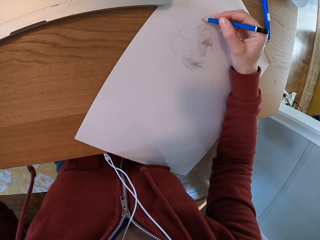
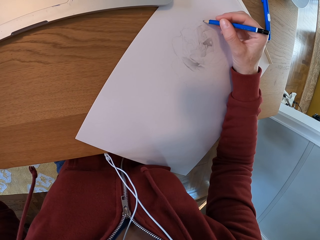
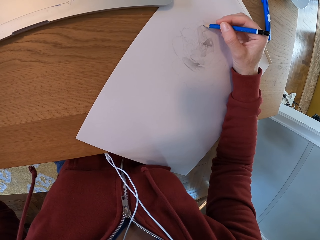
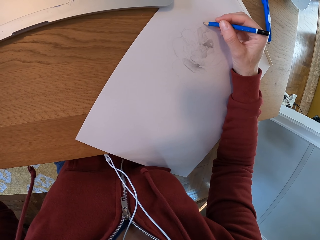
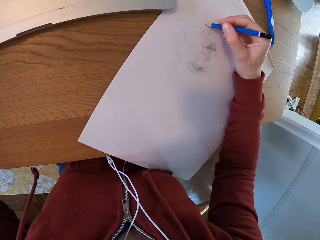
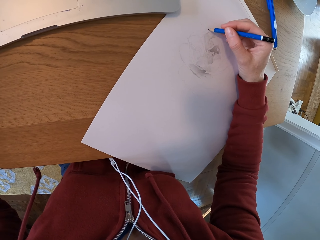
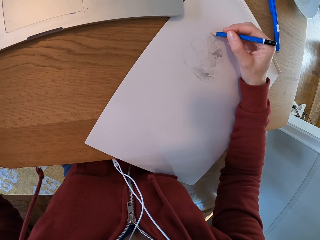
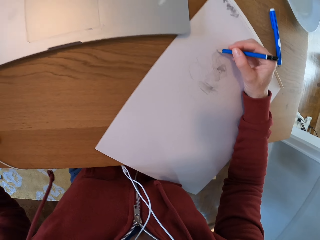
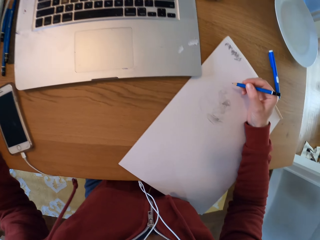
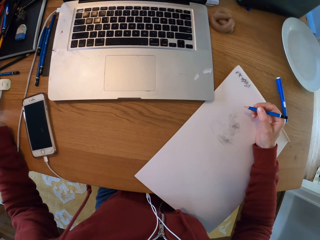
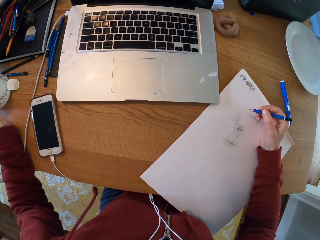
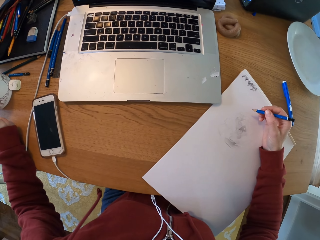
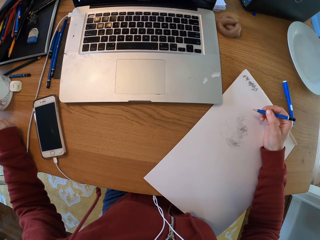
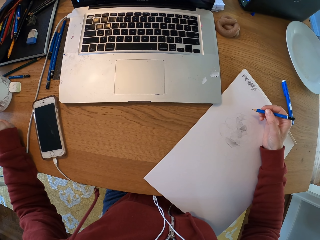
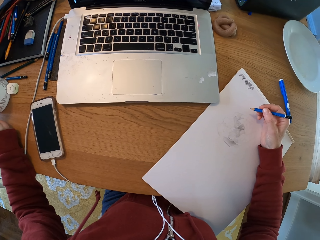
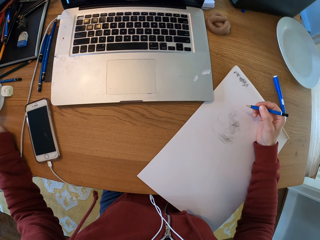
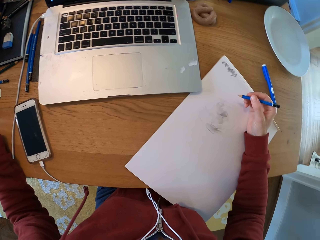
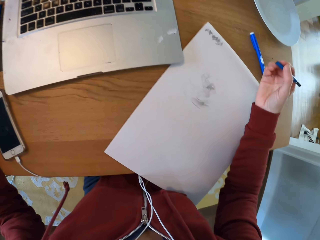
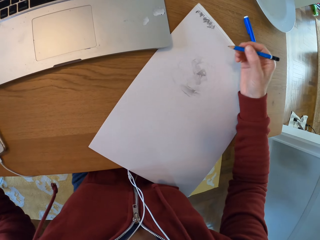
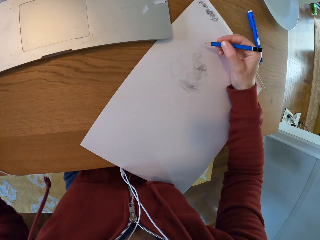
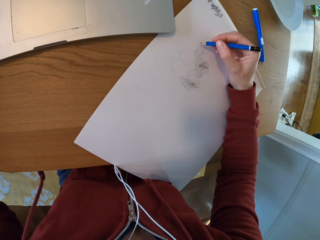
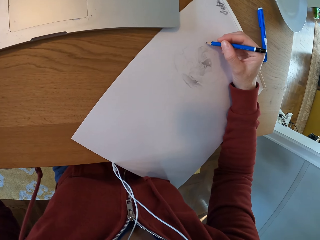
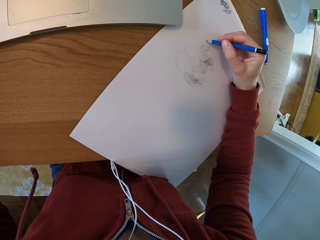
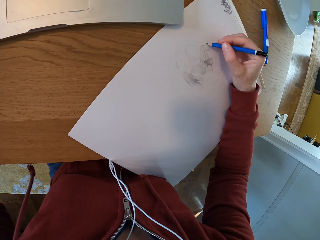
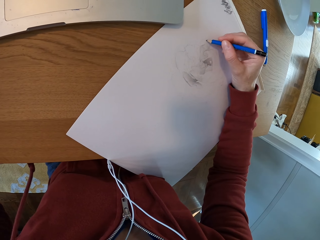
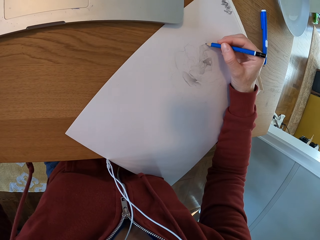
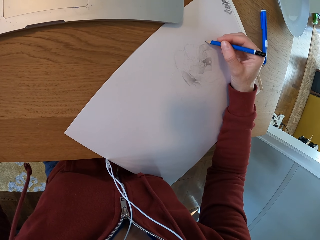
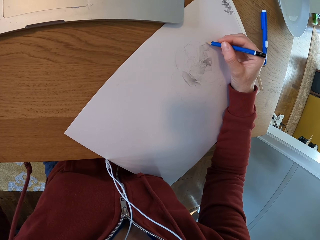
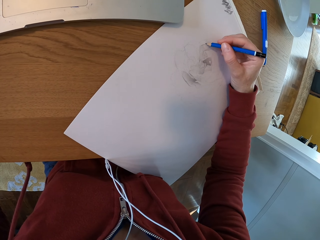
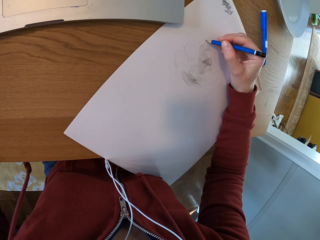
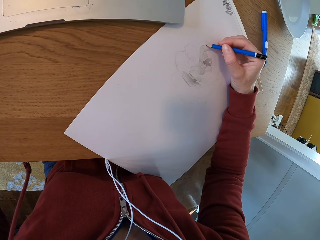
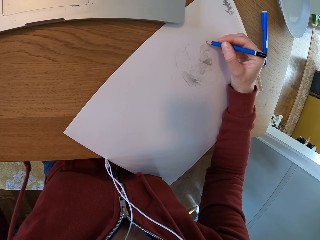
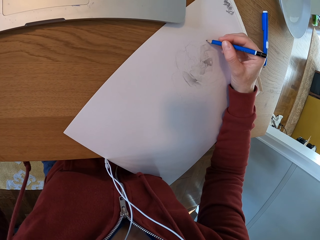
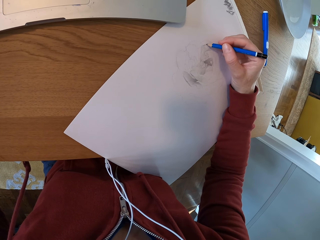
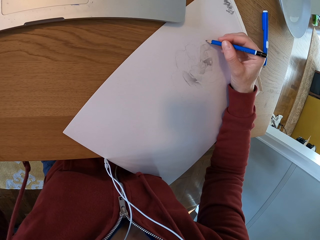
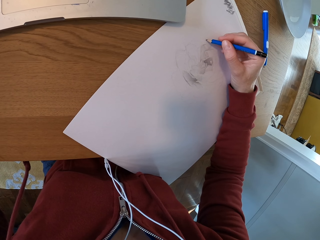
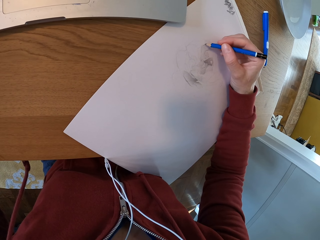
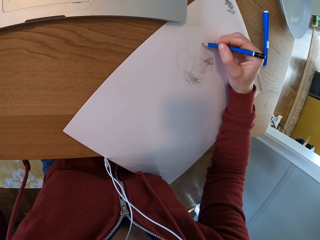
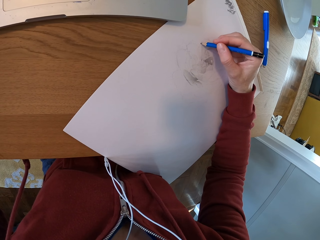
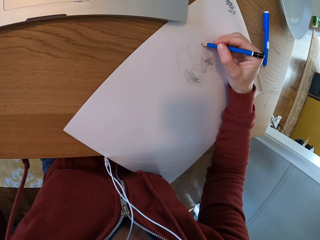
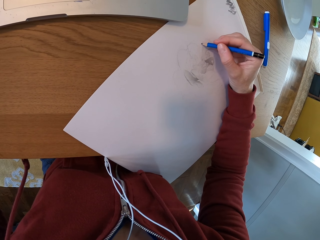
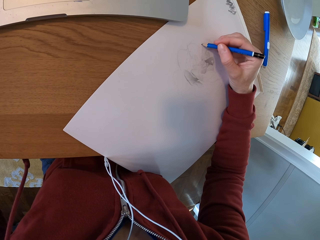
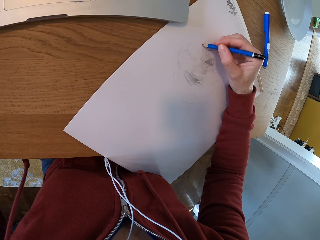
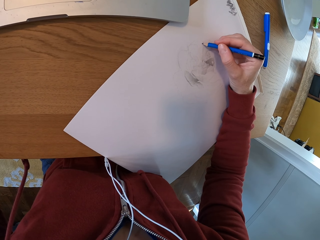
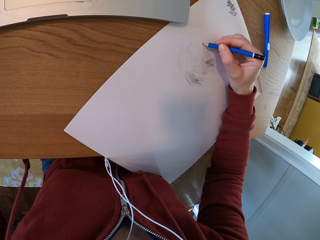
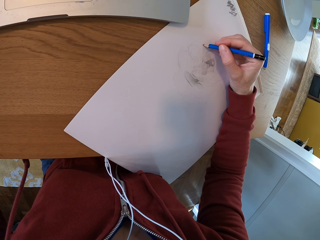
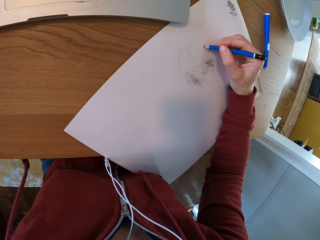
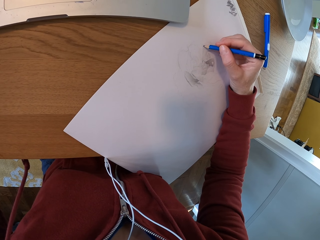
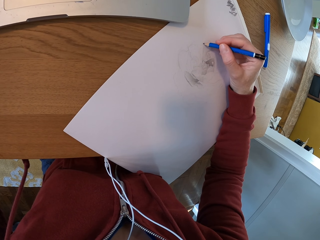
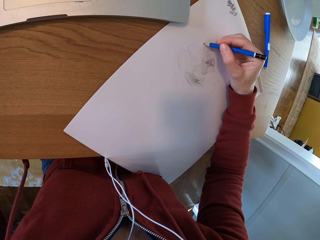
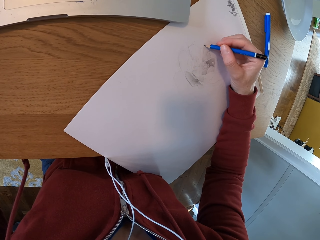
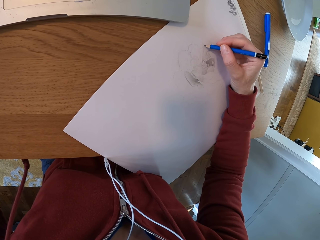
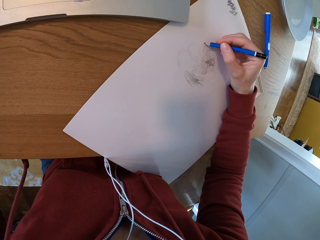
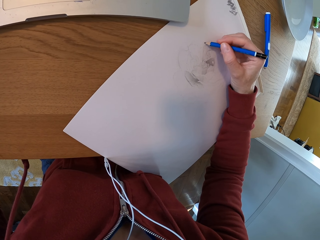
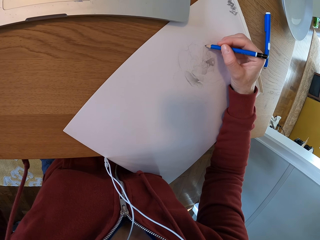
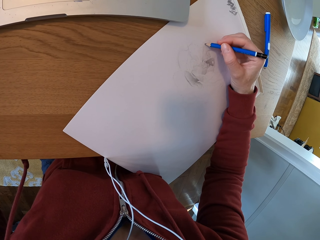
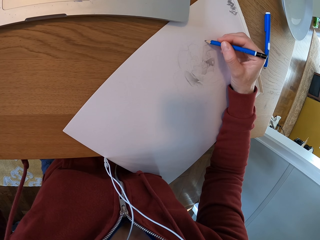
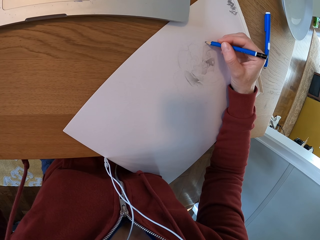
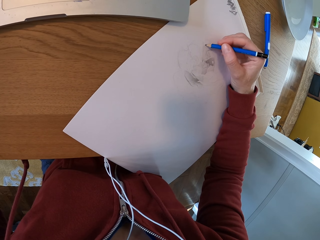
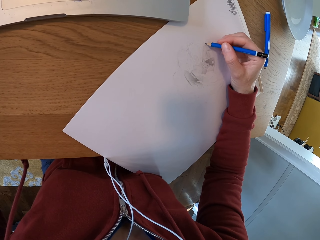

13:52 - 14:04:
The camera wearer turns around the room. They draw on a paper.

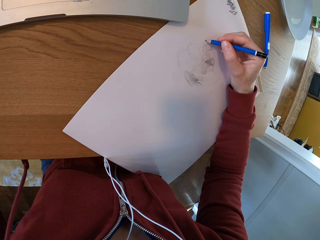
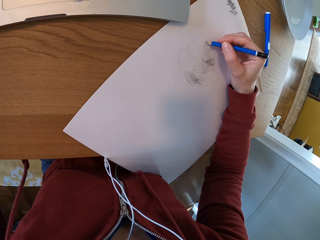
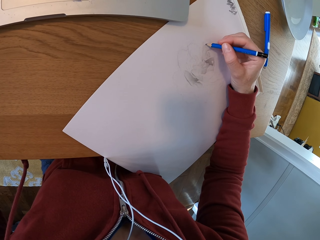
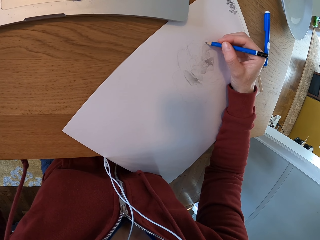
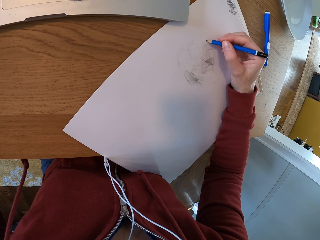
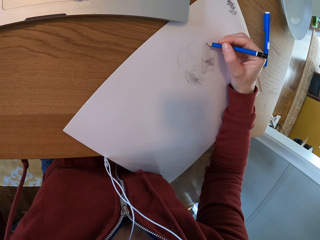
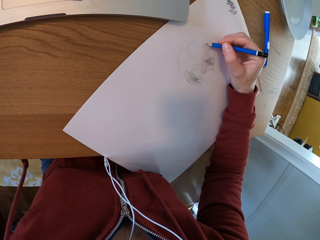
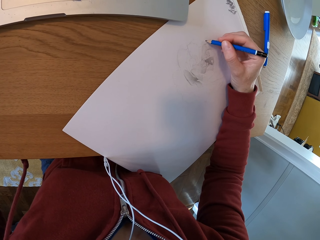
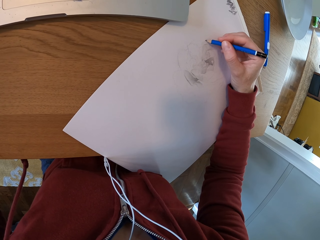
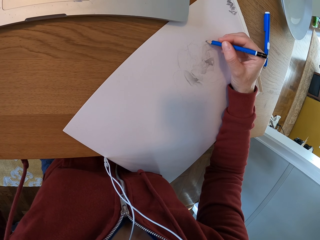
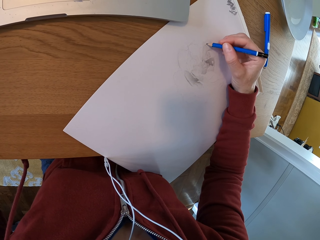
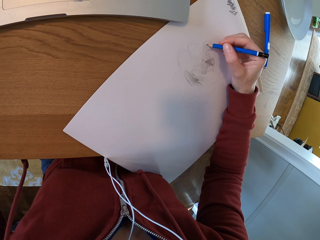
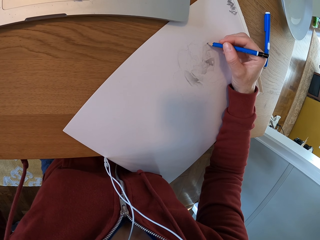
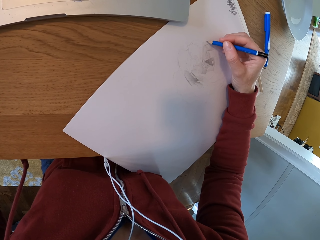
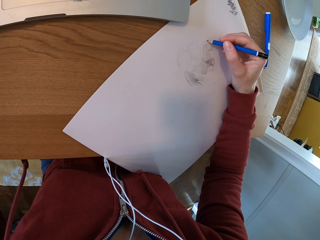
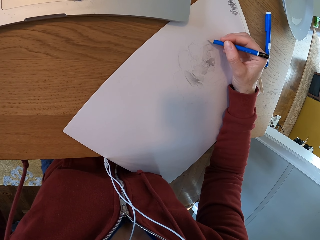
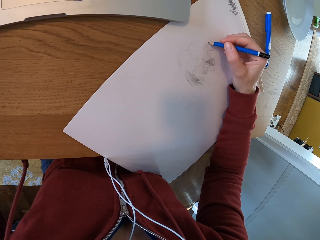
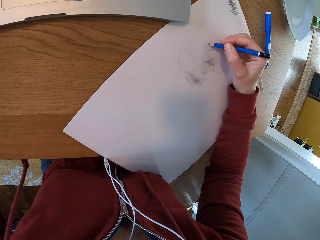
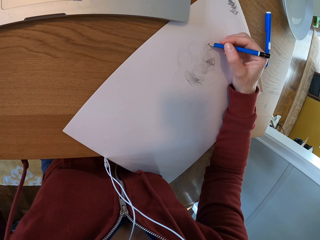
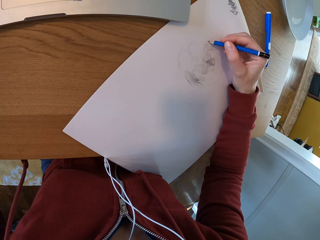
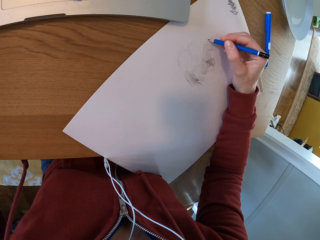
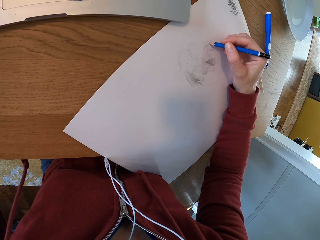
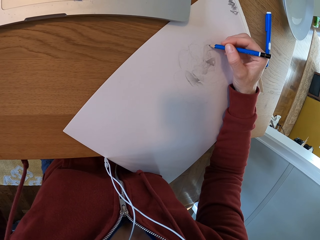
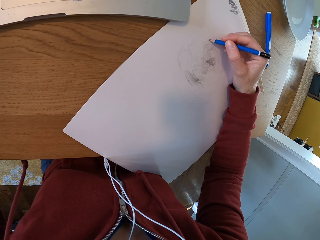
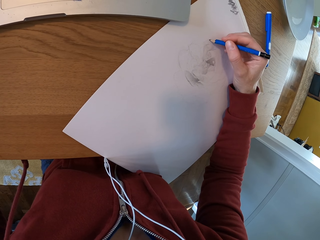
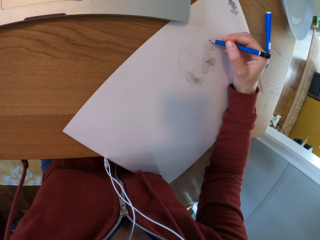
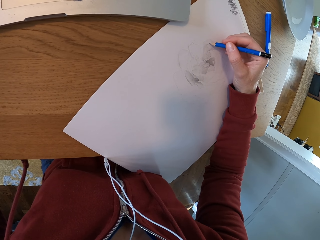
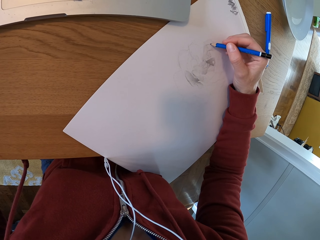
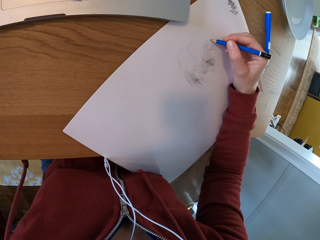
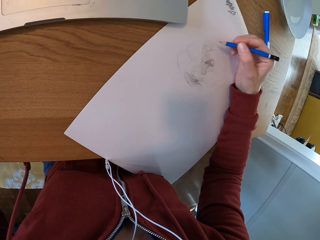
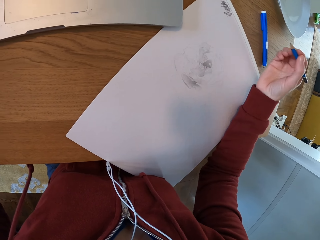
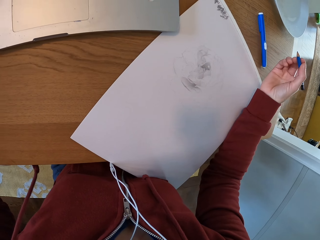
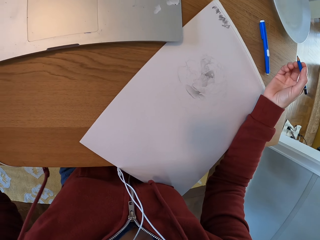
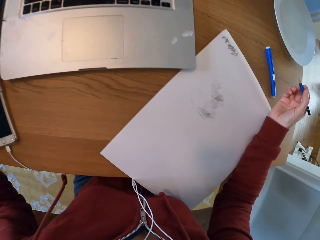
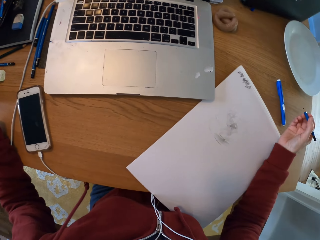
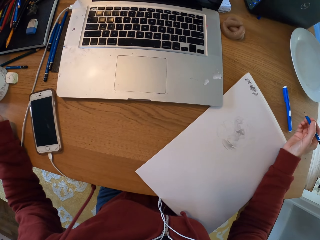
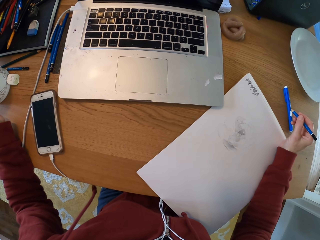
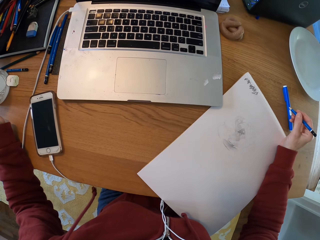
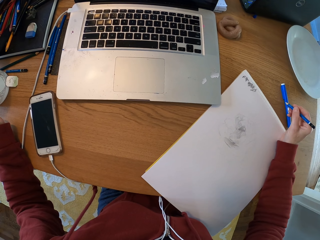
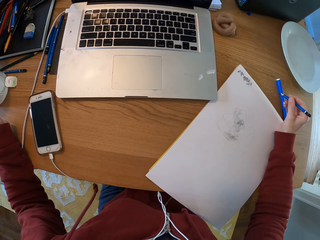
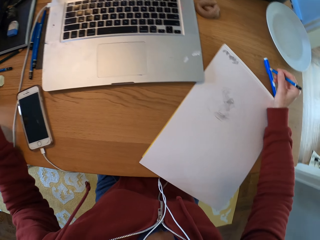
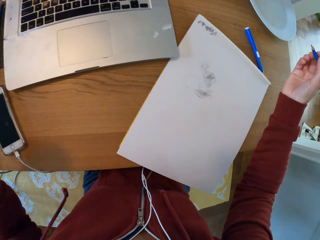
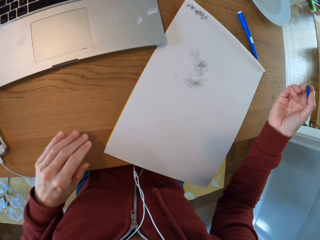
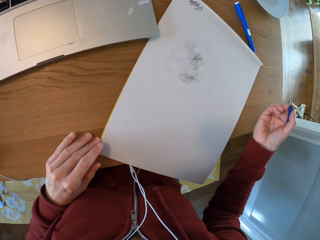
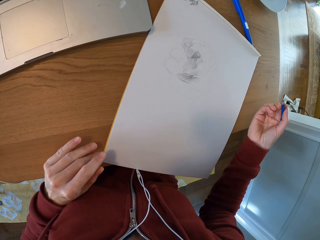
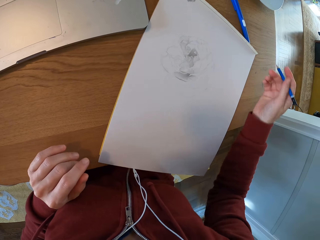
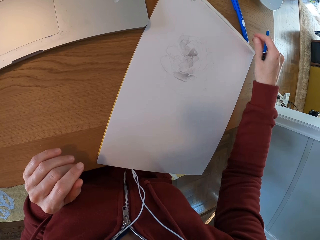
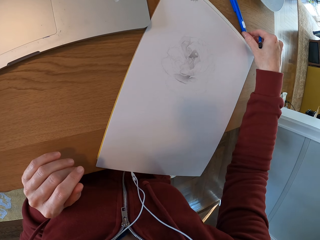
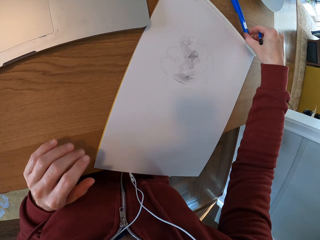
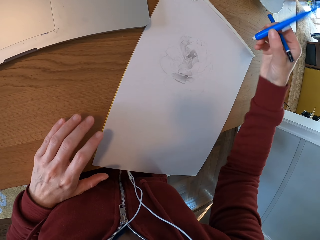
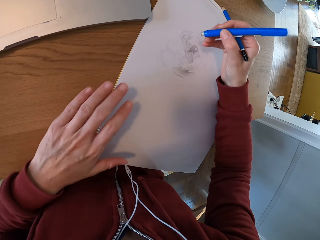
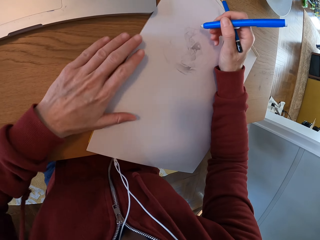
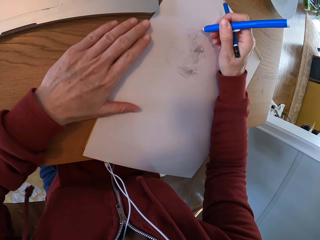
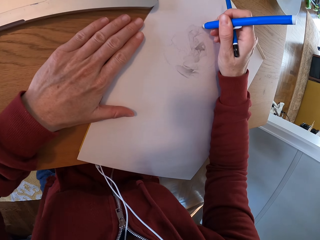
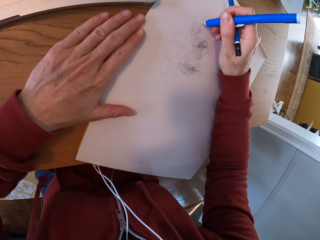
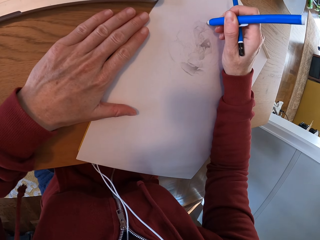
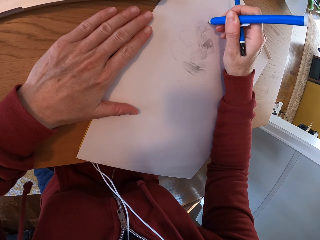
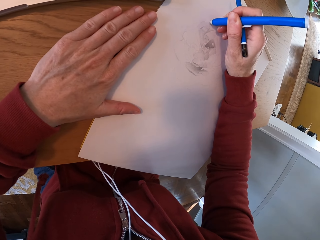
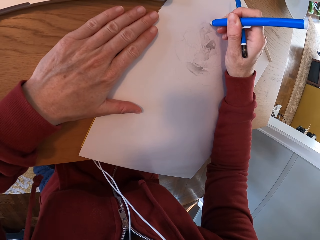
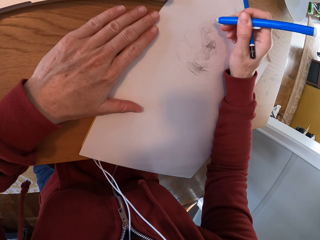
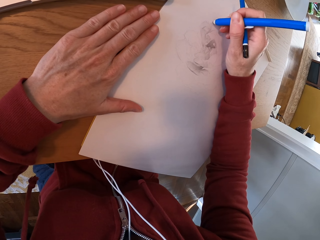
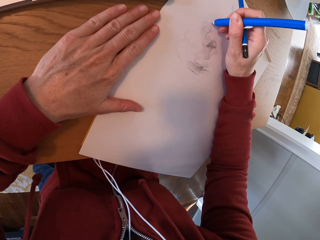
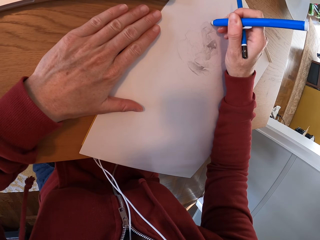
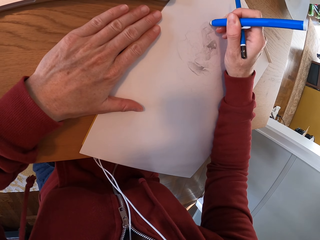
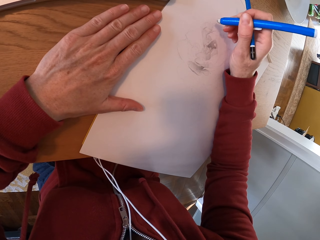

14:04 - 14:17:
The camera wearer turns around the room. They pick up an eraser. They pick another drawing pencil. They erase the drawing.
